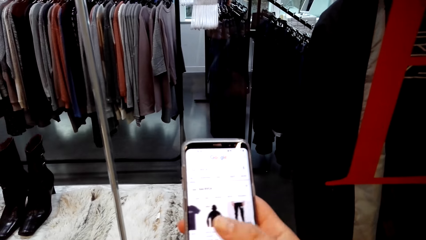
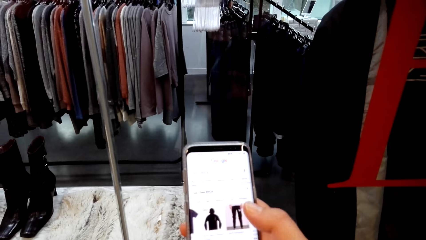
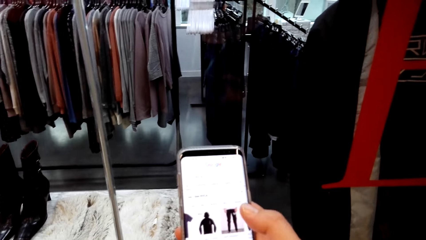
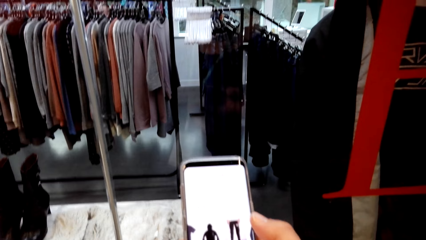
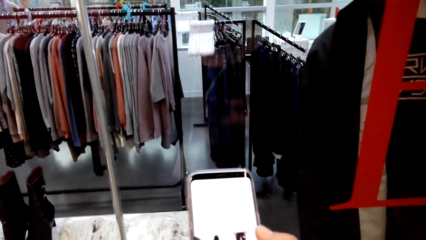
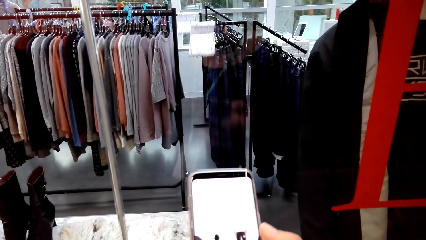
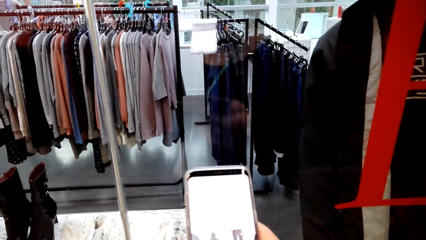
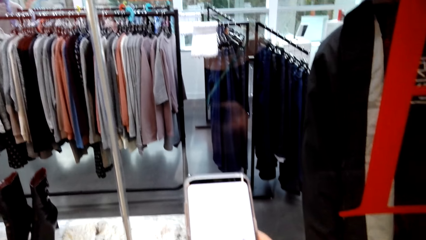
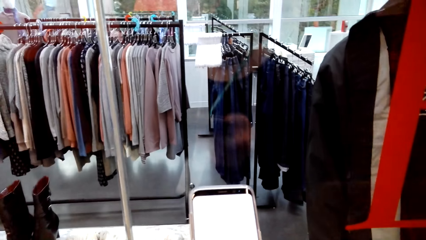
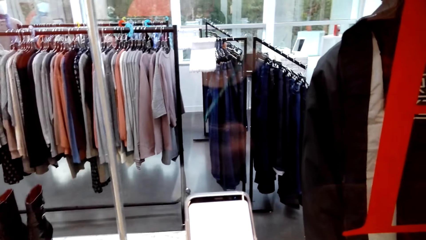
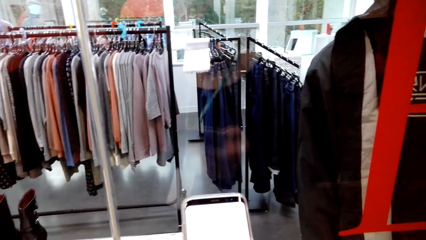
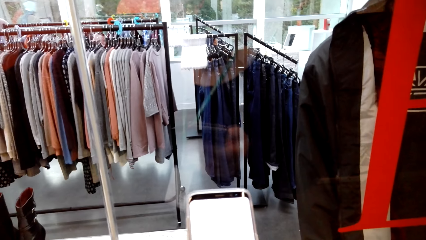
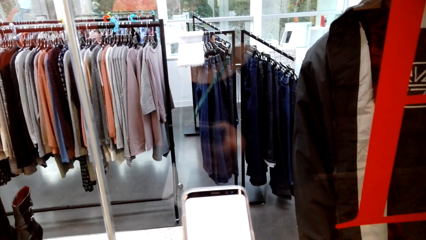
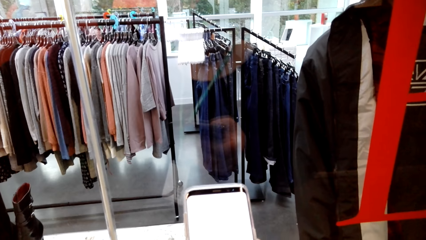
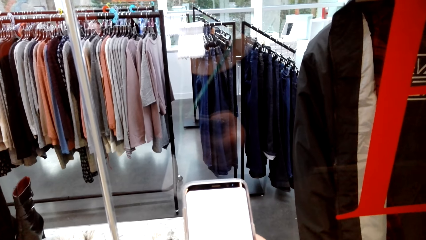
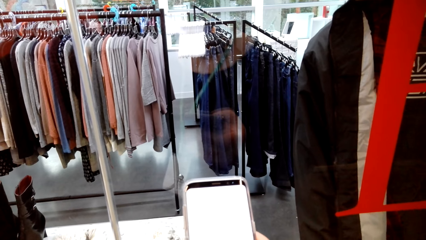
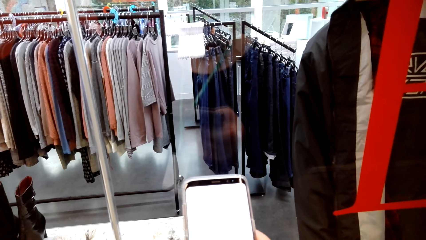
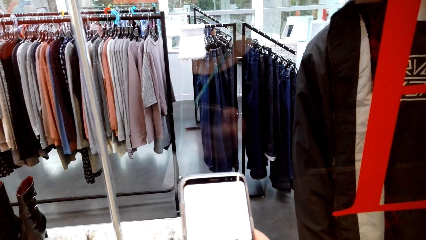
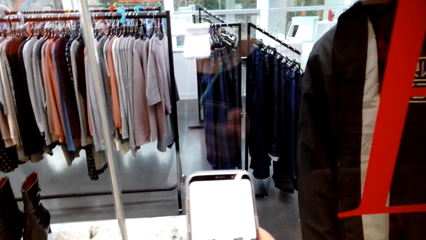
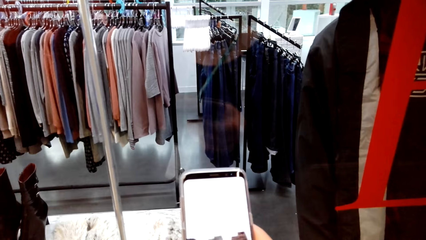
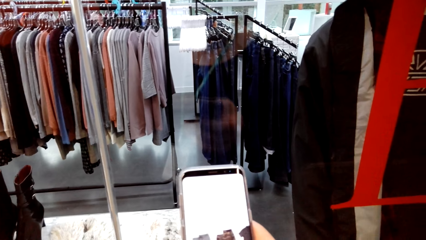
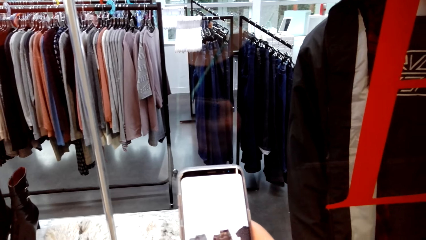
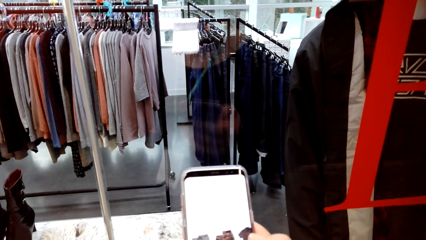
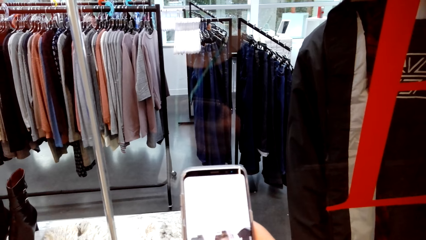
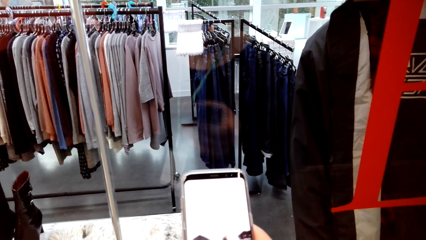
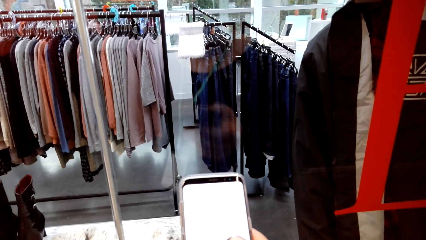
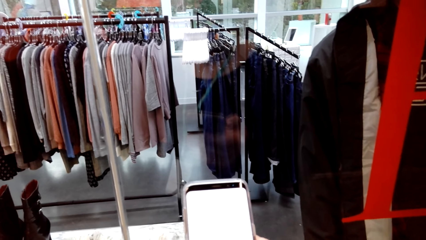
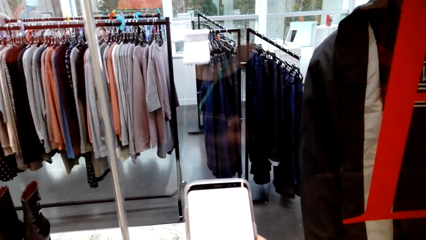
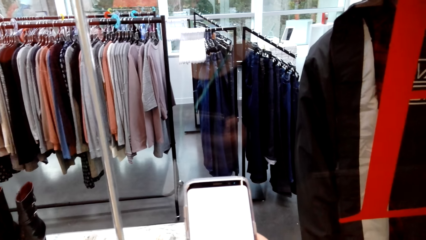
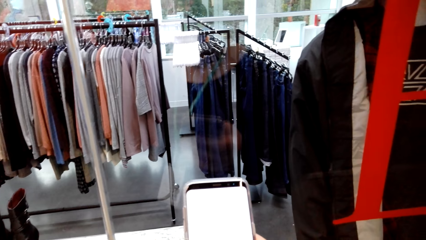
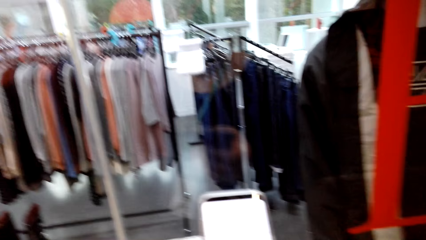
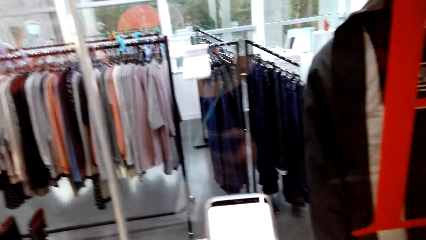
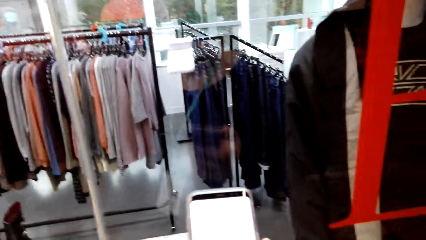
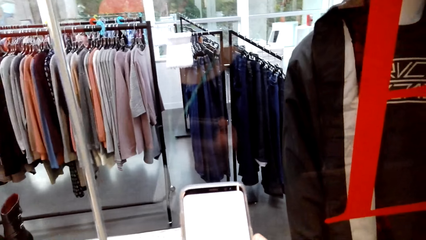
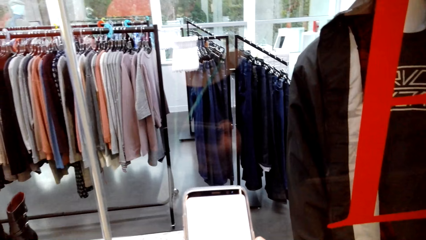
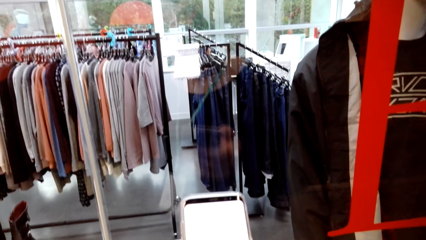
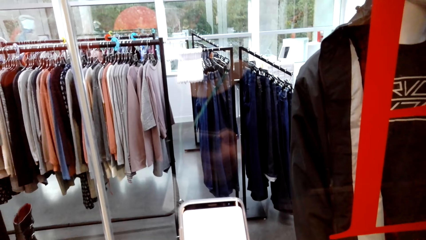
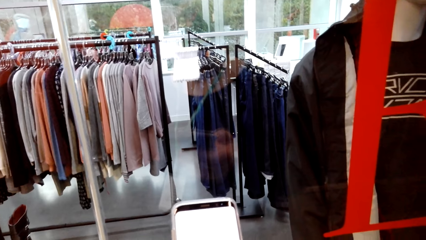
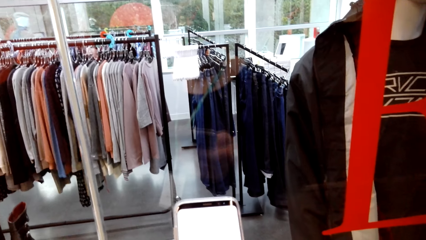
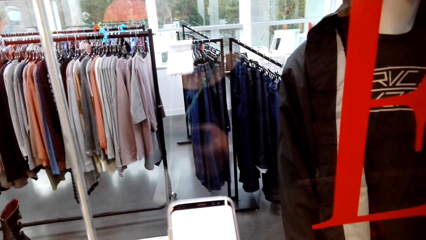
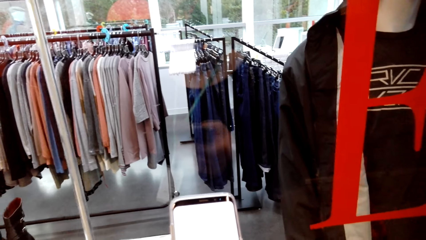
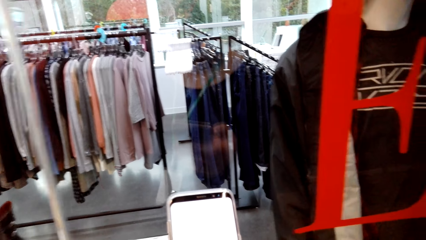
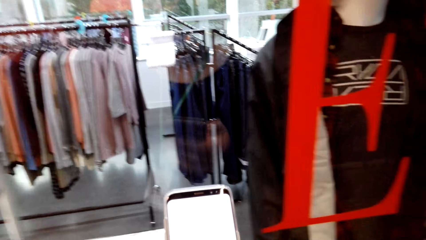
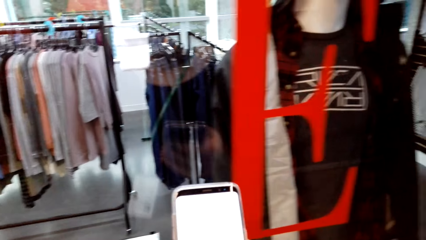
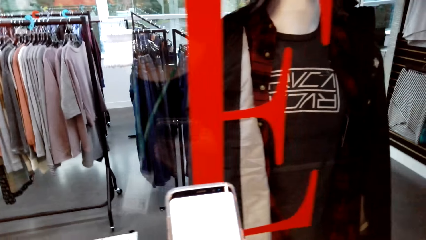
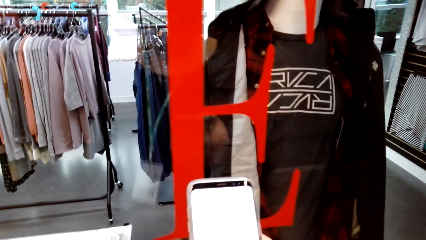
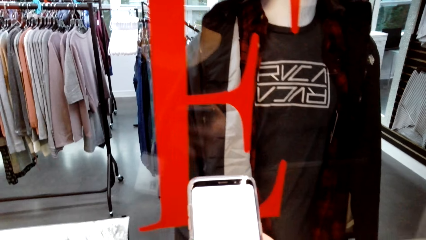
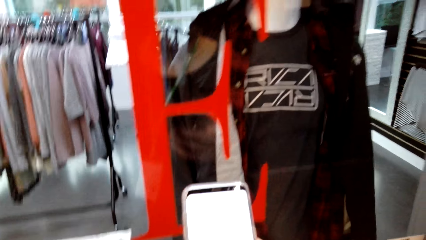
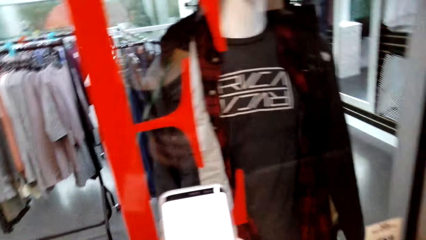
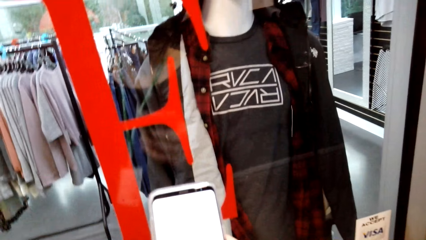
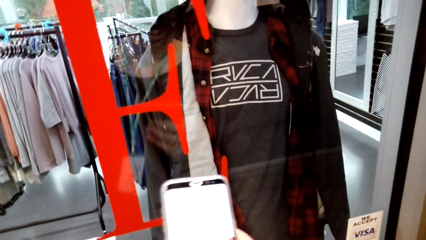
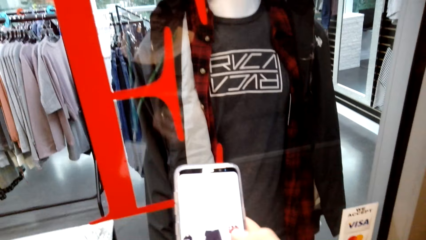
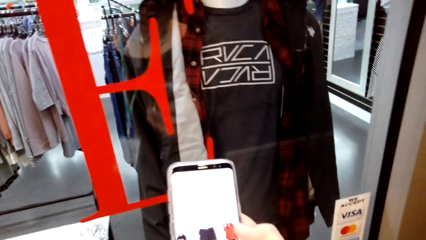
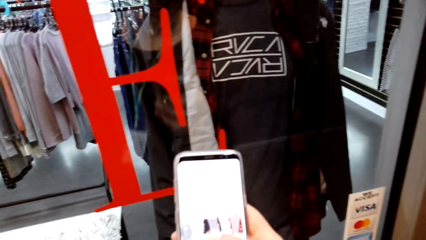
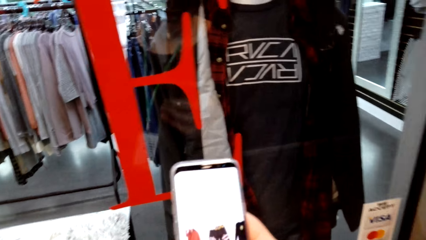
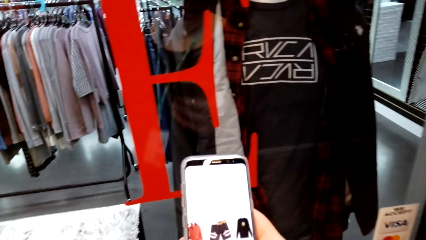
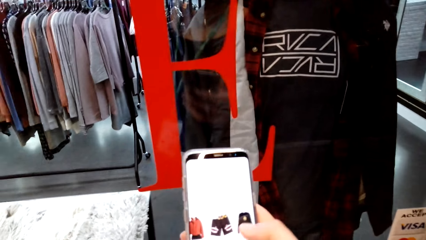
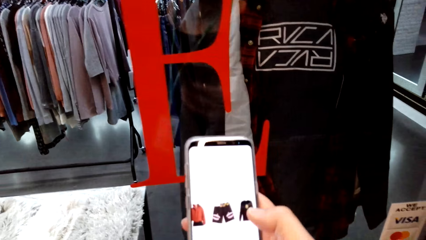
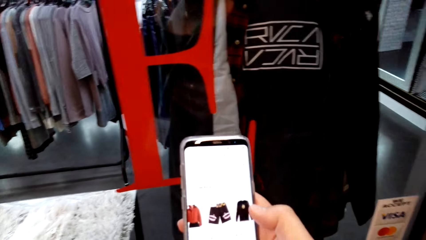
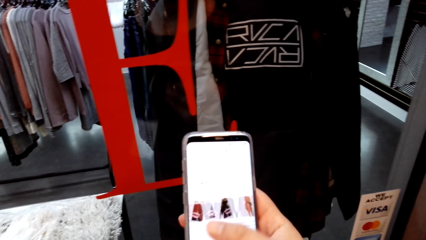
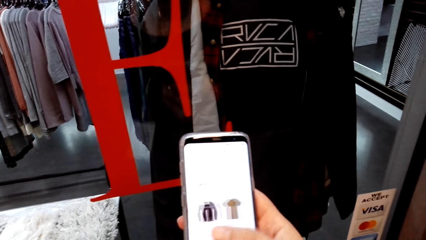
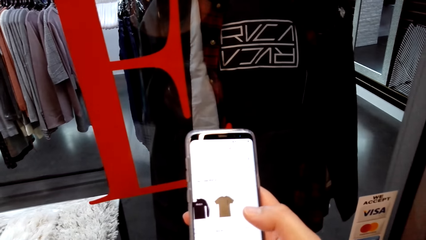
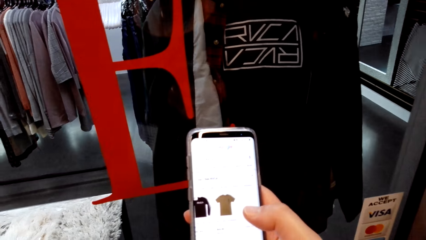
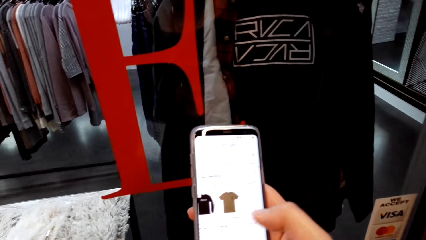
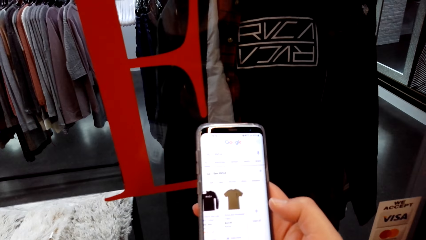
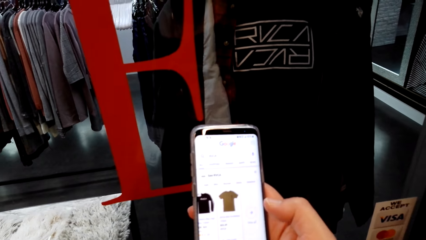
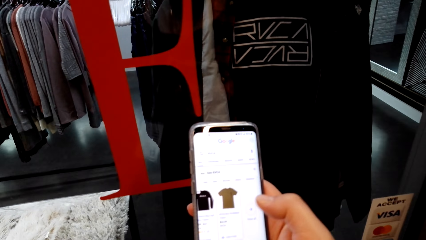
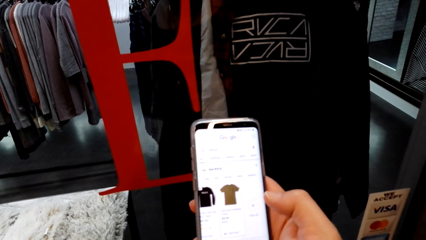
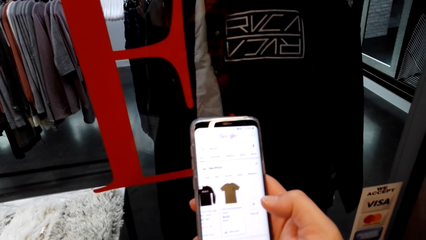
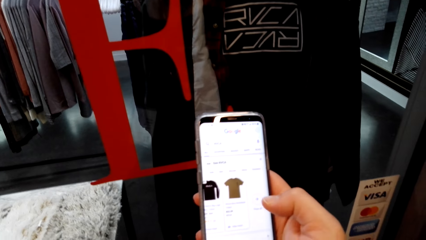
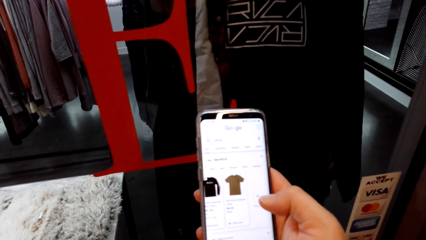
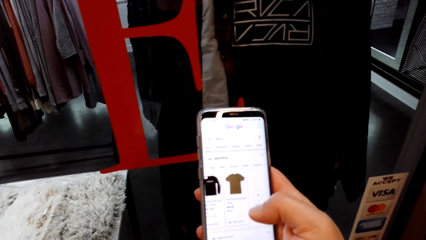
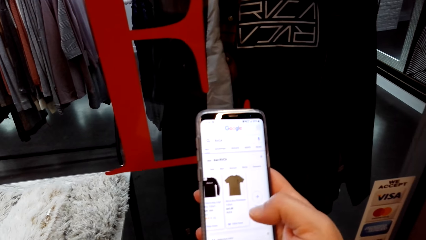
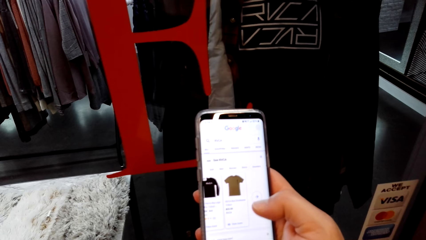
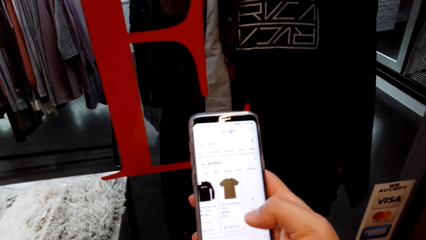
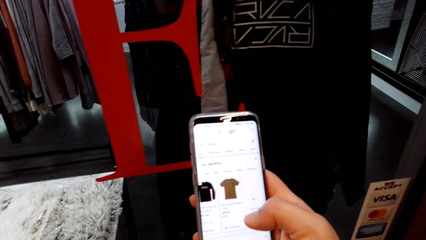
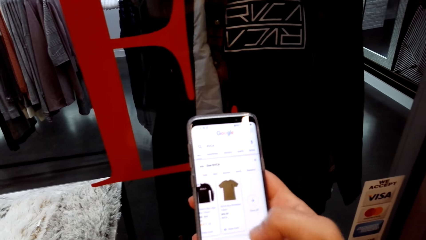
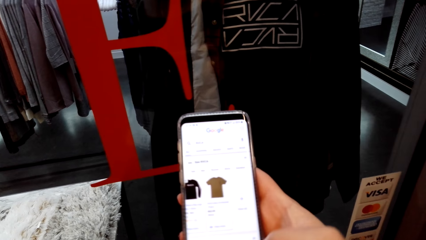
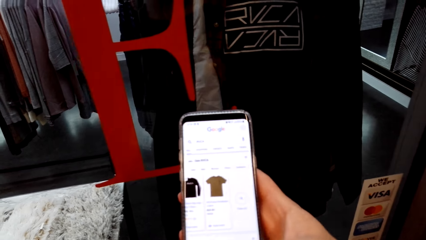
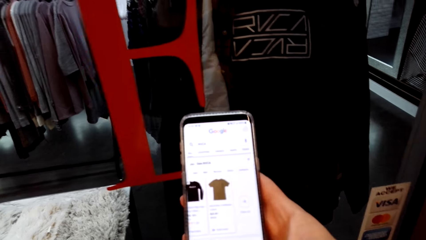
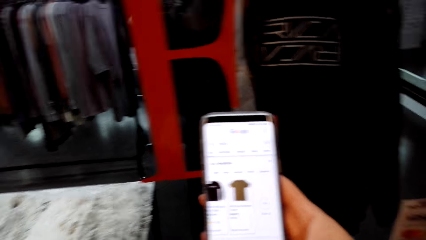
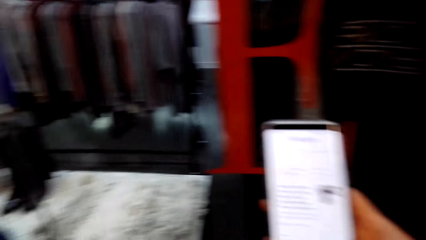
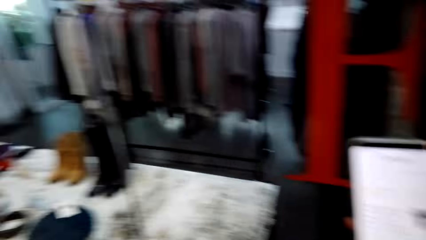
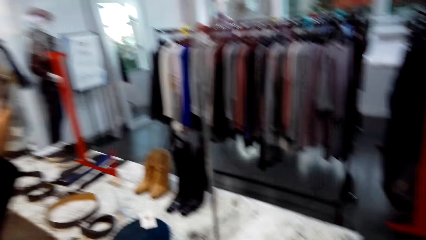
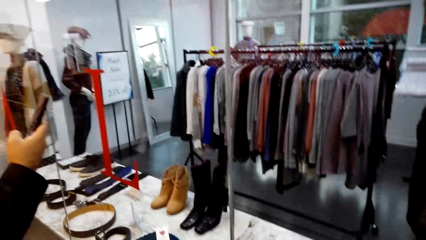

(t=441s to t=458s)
The camera wearer looks at the phone screen, touches the phone screen and talks to a man. They look at the phone screen and touch the phone screen. The man talks to the camera wearer. The camera wearer looks at the phone screen, touches the phone screen and talks to the man.
